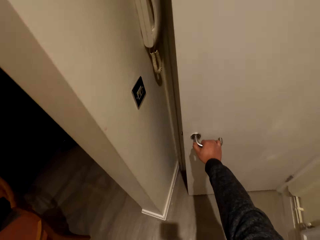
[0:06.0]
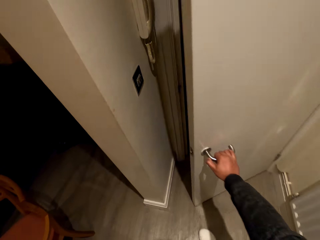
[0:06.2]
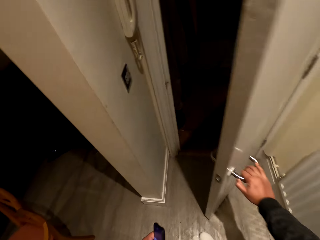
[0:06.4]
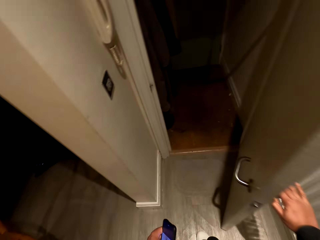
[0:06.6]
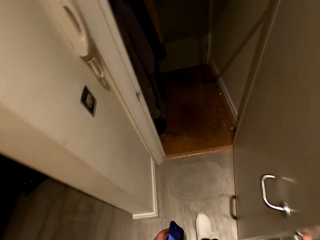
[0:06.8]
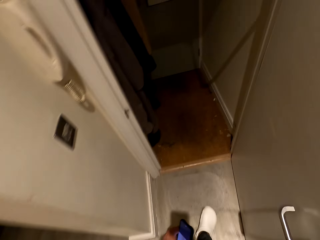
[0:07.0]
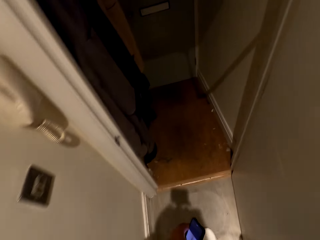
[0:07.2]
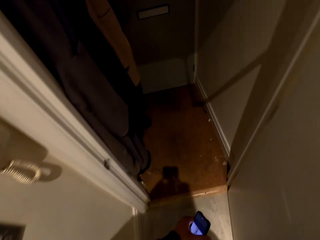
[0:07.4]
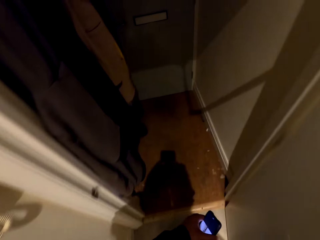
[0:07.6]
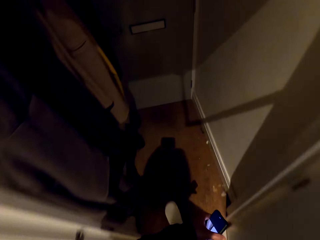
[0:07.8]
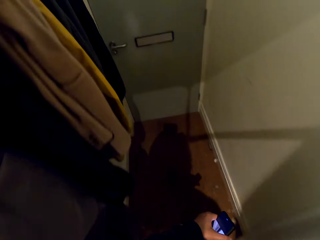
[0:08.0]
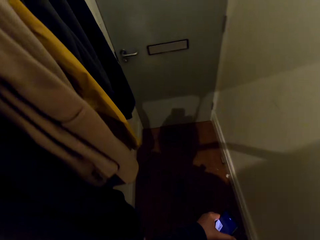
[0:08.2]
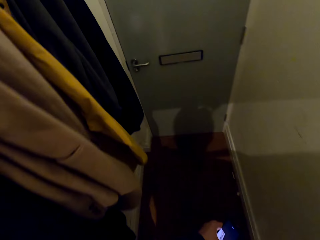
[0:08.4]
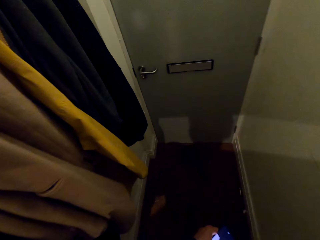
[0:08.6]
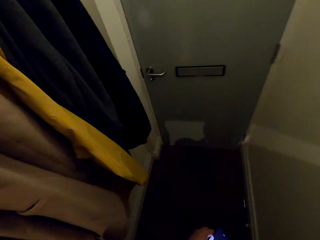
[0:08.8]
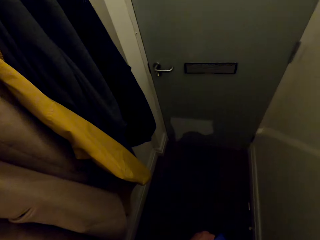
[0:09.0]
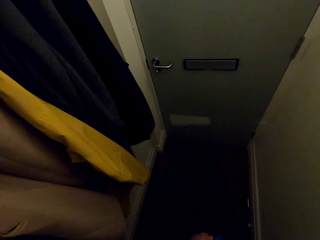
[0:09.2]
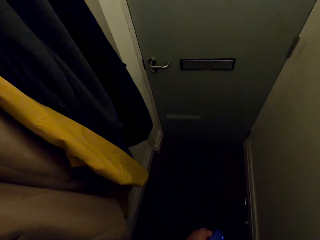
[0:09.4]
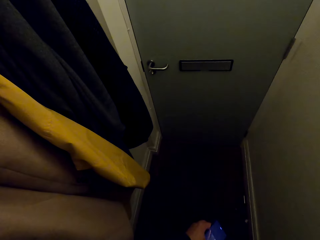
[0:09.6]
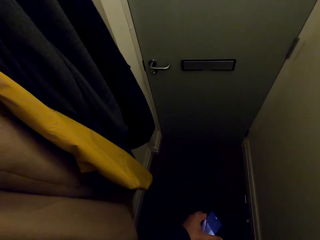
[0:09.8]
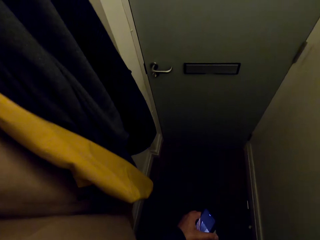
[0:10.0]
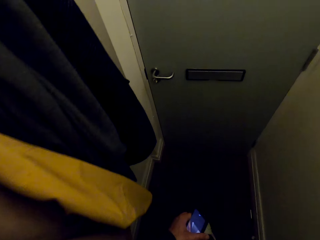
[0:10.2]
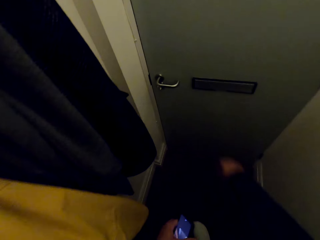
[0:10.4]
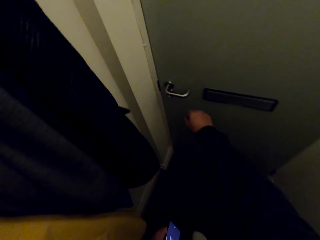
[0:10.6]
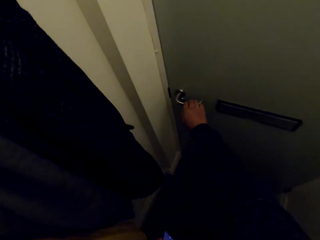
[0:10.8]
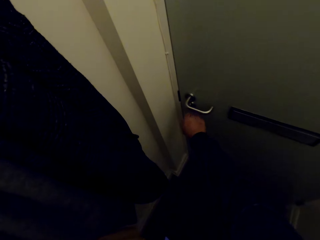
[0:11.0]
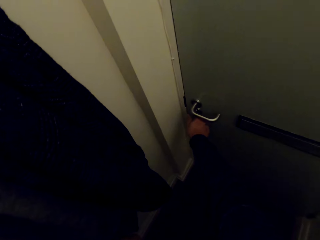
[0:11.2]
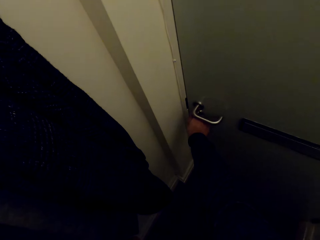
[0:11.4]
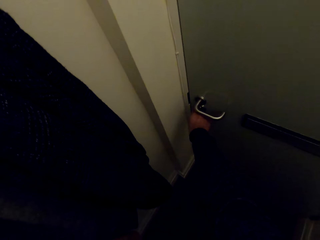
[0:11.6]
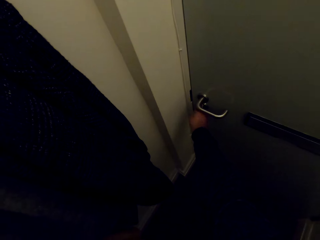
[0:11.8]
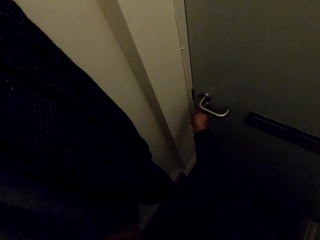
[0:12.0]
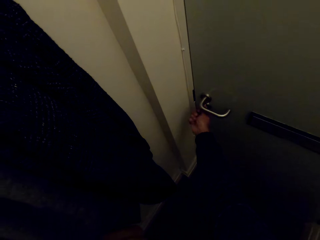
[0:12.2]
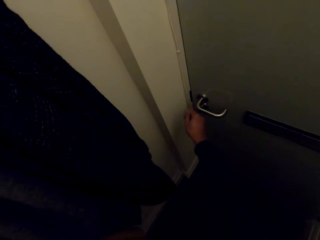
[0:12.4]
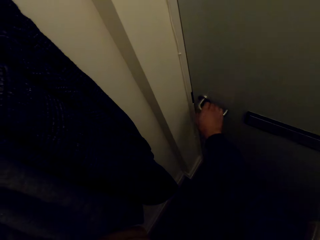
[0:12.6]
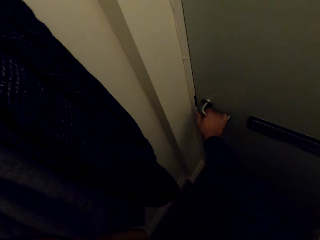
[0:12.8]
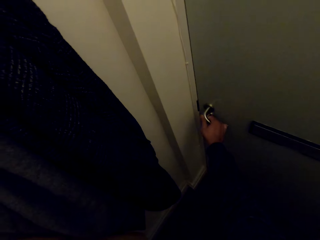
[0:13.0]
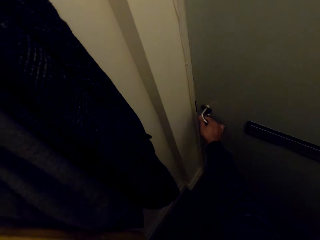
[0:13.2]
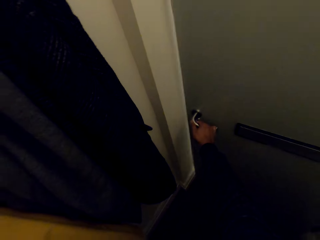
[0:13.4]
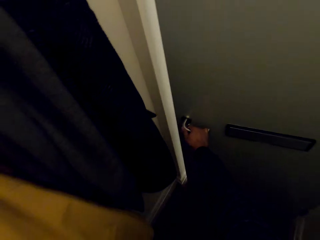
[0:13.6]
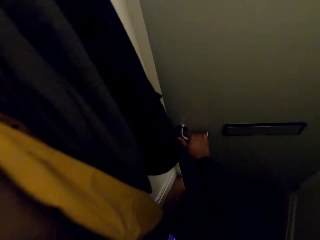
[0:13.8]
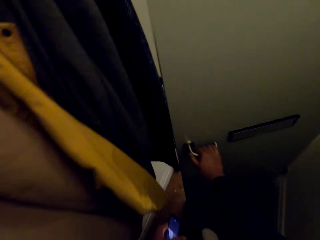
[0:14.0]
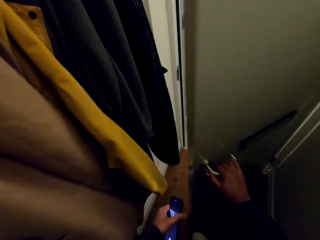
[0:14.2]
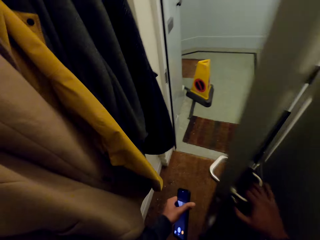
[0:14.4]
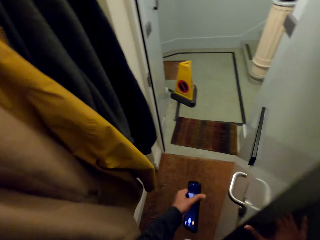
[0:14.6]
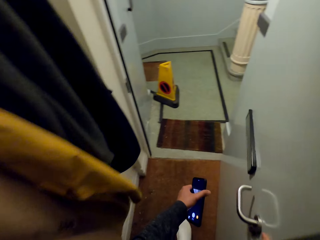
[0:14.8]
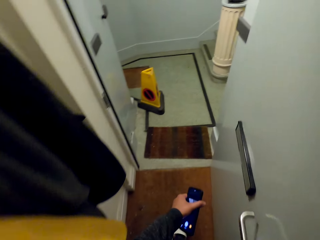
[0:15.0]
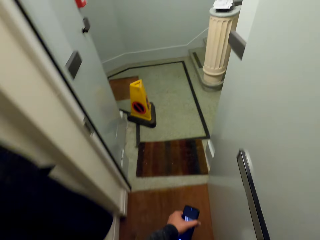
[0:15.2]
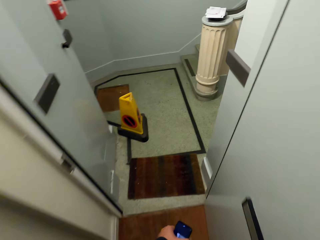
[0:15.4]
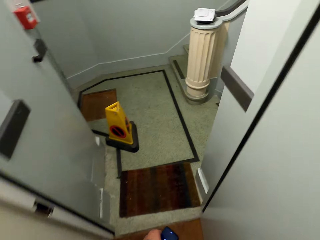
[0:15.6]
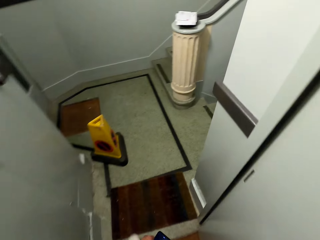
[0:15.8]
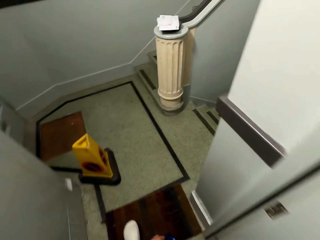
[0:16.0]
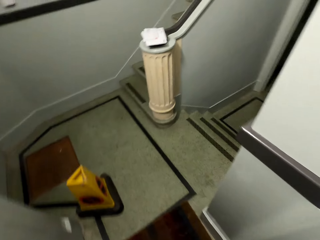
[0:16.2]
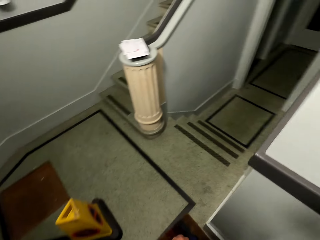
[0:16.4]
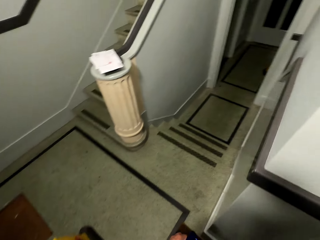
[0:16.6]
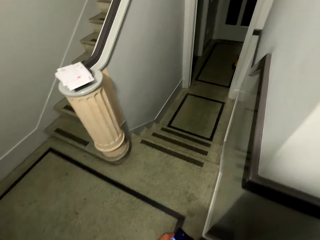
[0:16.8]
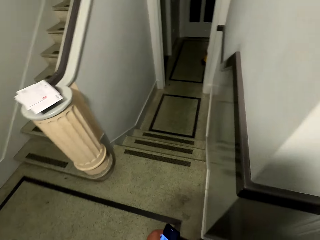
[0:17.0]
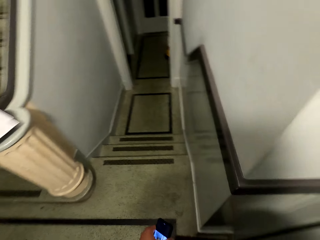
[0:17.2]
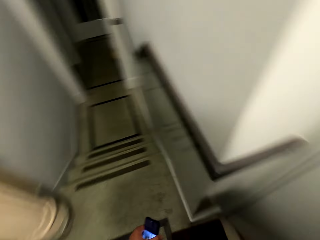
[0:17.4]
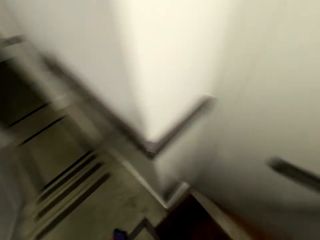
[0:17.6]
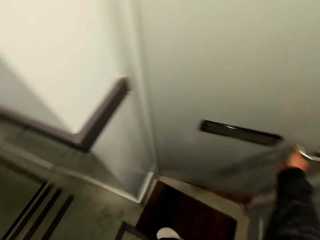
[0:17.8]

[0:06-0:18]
The camera wearer opens the door. They move around the room. They open the door. They move around the room.

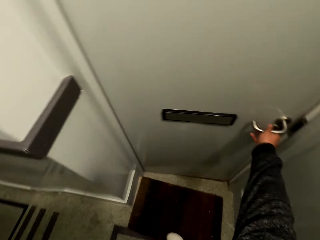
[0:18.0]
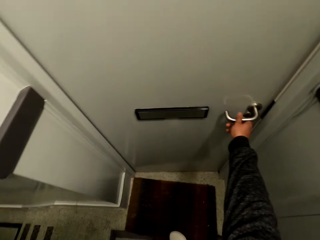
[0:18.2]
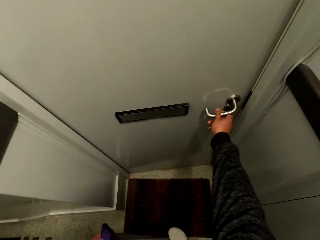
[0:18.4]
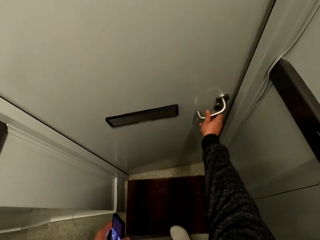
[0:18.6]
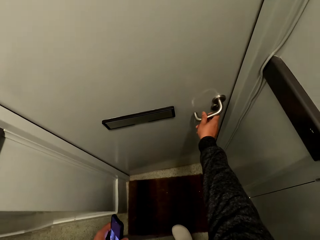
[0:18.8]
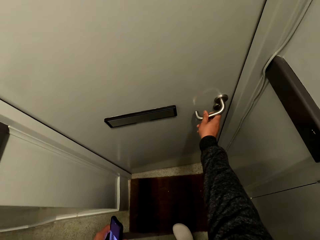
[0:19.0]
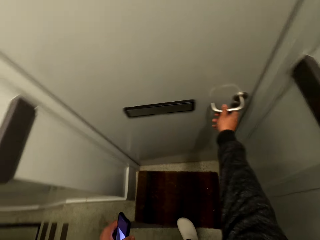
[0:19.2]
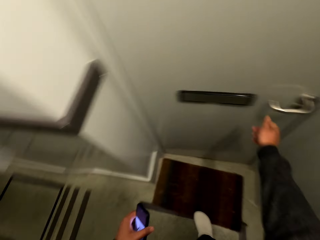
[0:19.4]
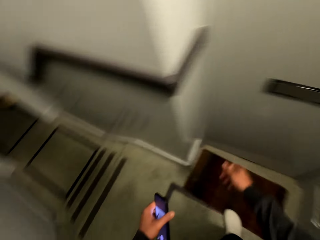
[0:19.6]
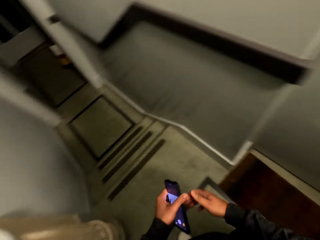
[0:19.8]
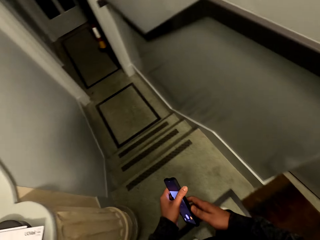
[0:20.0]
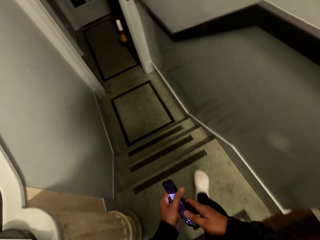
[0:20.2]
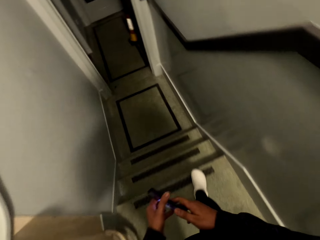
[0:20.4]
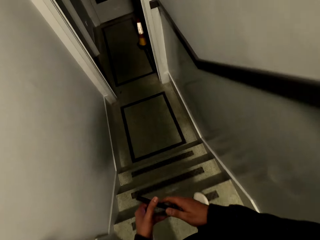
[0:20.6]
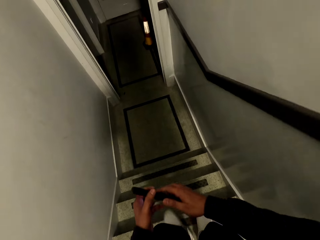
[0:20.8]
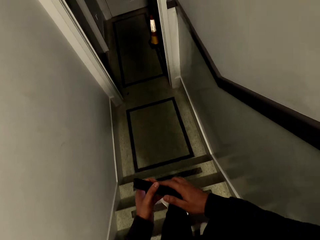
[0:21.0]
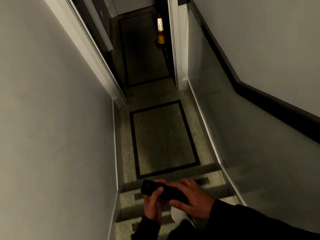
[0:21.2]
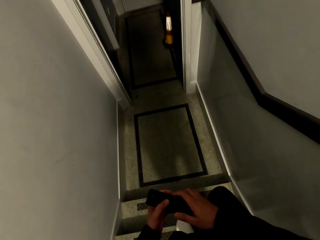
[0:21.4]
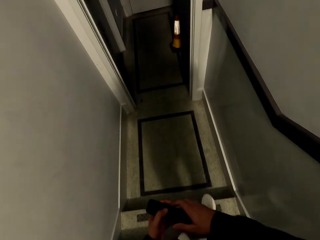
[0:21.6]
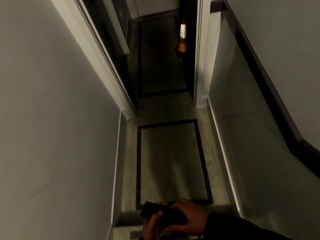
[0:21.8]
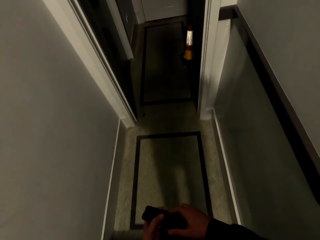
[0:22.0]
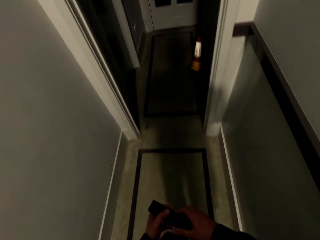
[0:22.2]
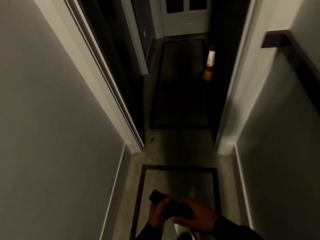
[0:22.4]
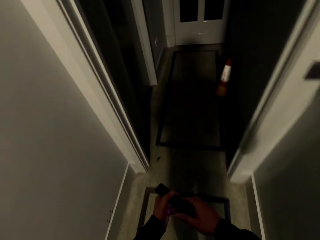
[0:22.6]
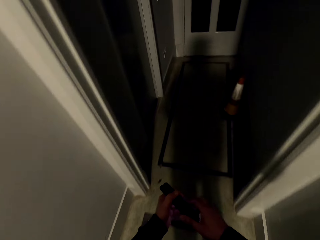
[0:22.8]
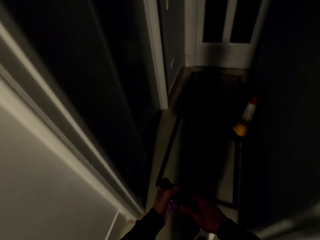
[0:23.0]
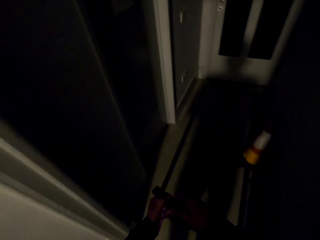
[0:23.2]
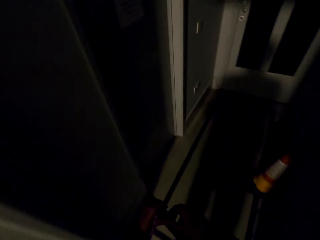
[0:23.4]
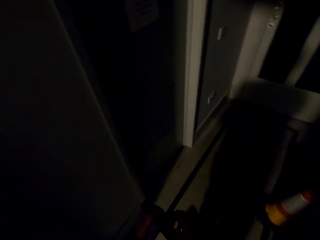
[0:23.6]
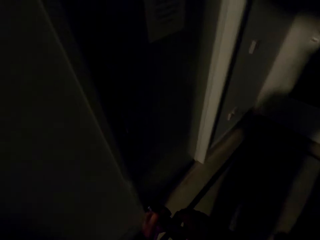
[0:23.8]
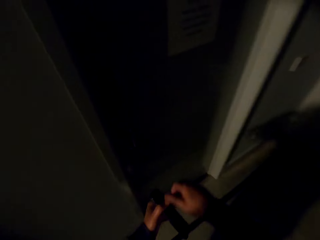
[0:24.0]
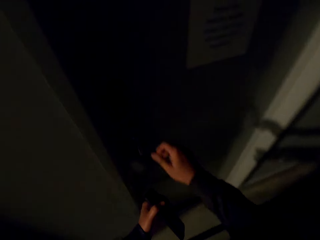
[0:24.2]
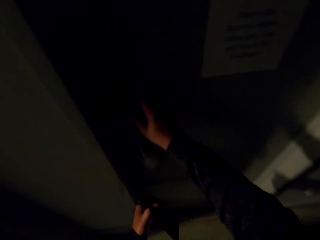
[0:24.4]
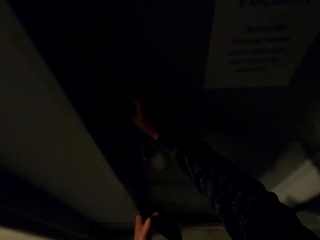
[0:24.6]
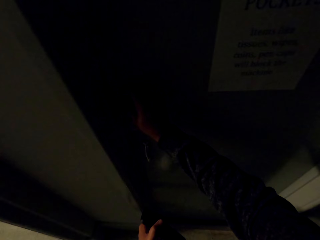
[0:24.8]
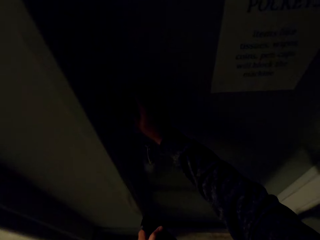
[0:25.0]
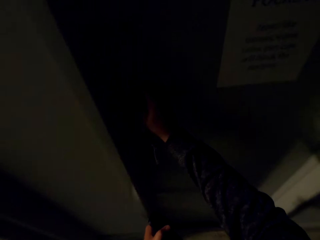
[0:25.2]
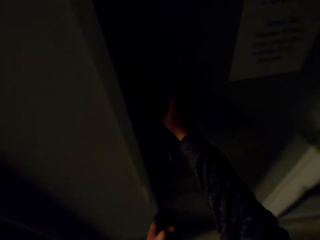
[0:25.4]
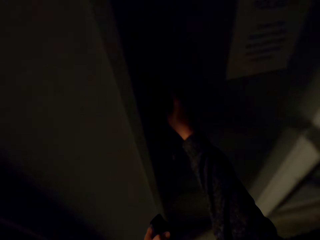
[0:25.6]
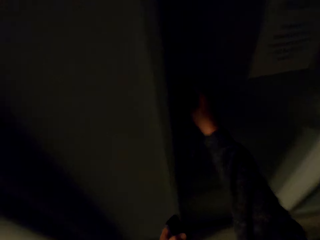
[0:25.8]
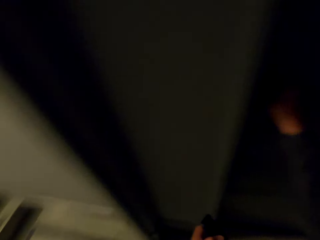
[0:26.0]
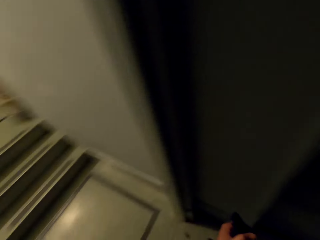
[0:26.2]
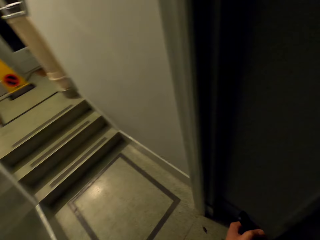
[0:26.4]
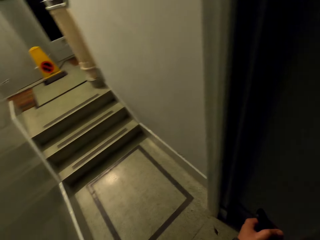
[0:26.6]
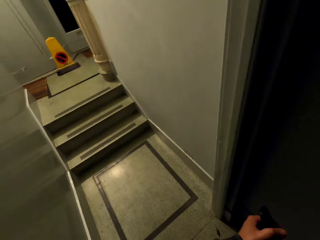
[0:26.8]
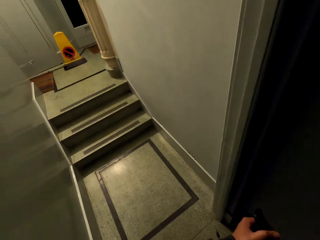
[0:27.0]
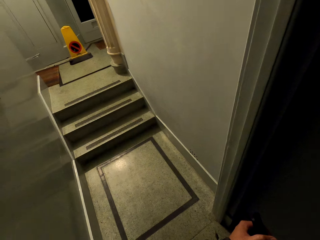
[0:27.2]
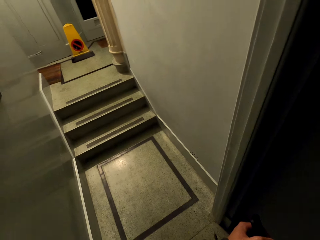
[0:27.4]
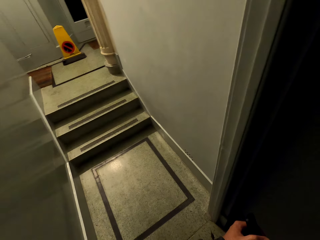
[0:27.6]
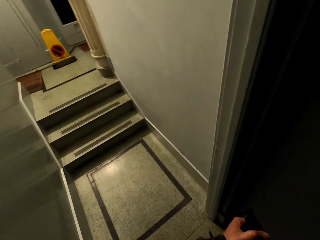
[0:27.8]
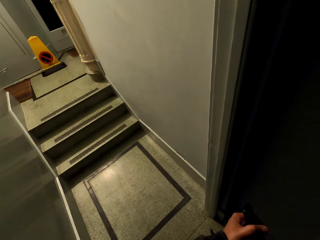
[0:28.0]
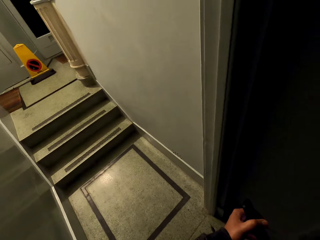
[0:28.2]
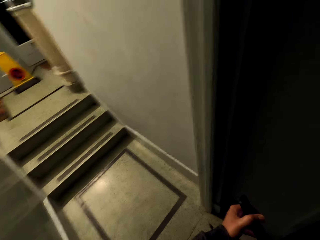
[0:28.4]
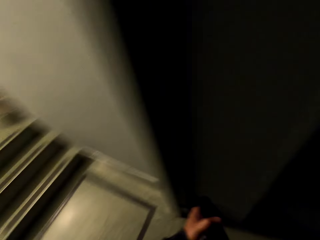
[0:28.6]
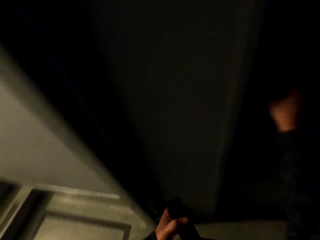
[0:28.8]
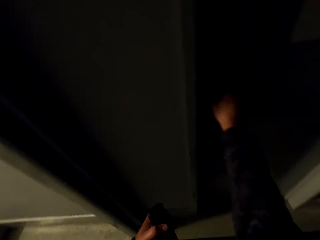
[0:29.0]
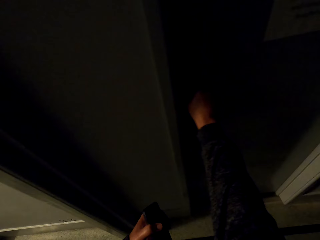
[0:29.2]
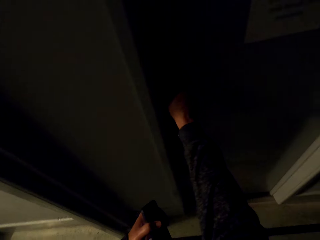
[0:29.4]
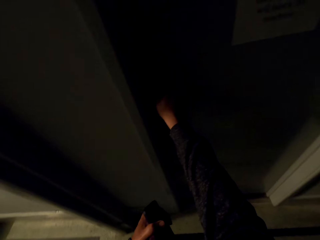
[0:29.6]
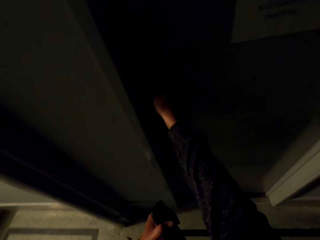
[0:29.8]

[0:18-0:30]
The camera wearer closes the door. They walk down the stairs. They move around the room. They hold the door handle and look to the left.
